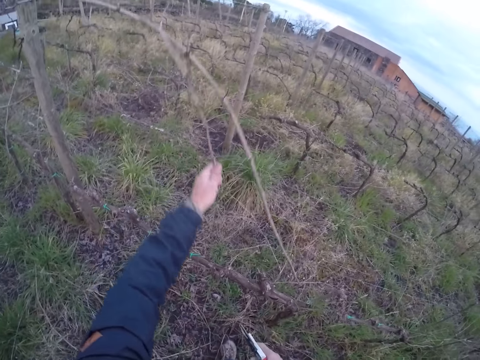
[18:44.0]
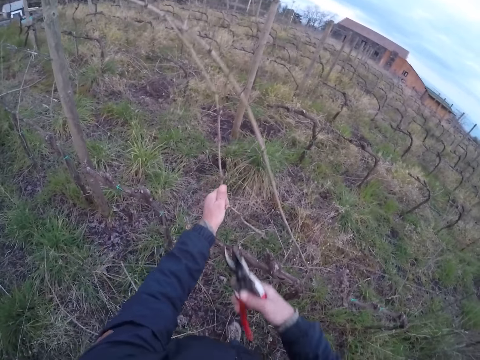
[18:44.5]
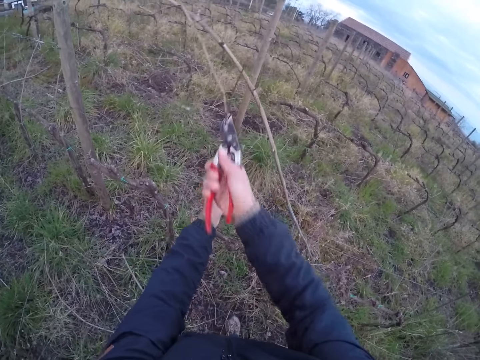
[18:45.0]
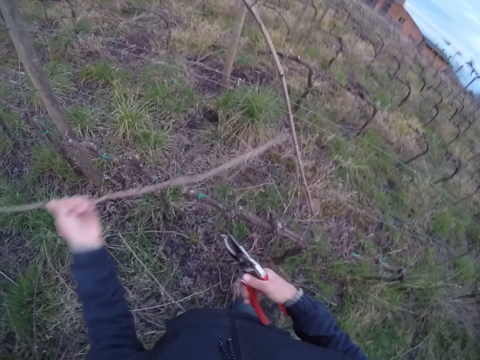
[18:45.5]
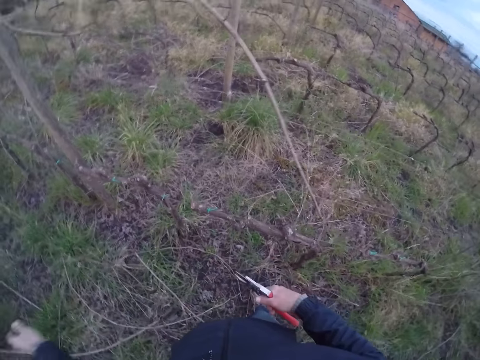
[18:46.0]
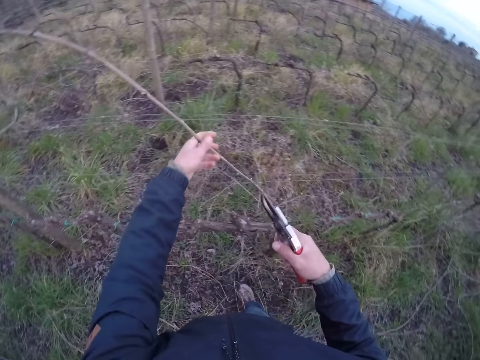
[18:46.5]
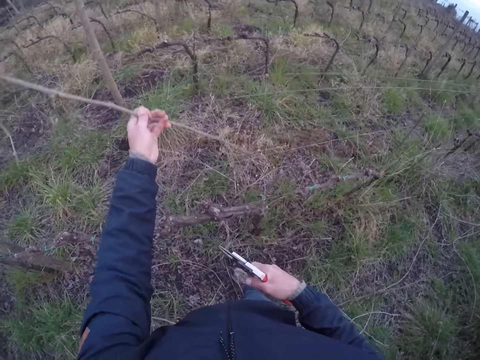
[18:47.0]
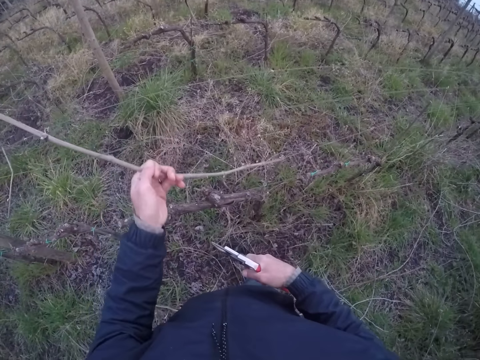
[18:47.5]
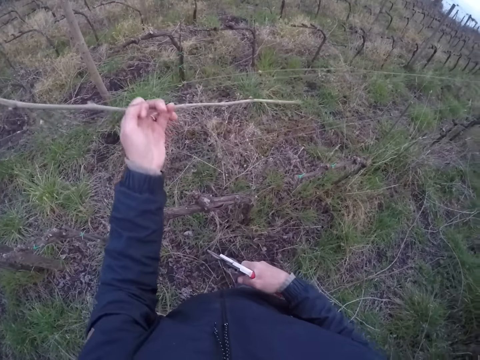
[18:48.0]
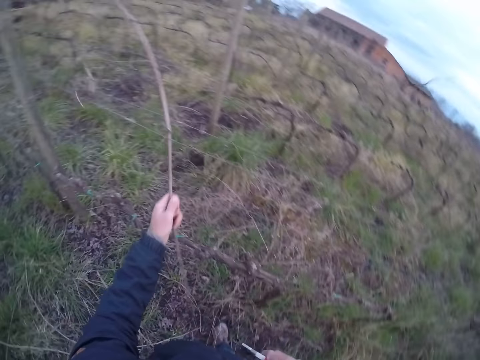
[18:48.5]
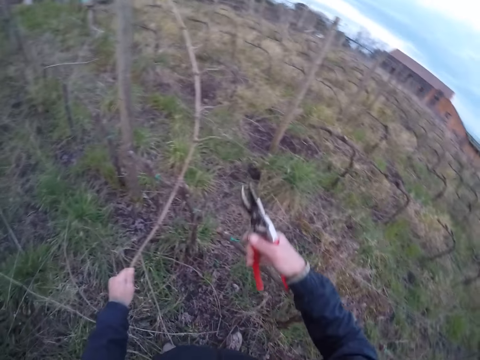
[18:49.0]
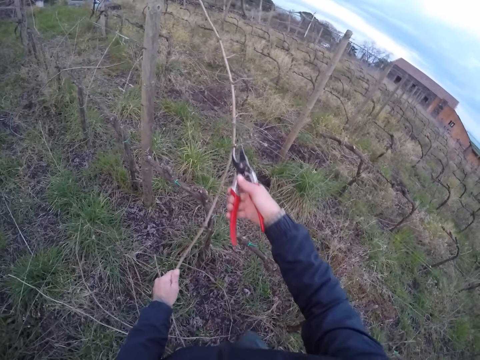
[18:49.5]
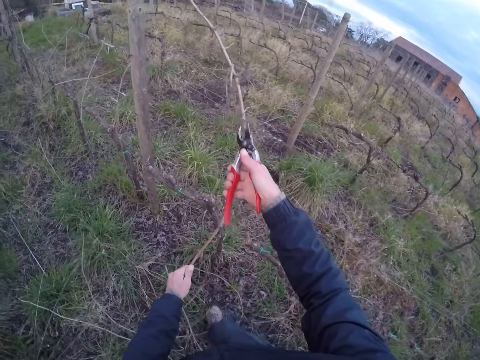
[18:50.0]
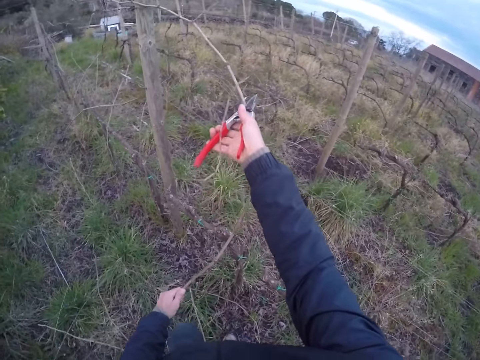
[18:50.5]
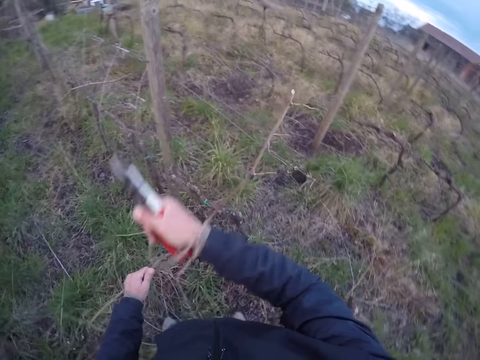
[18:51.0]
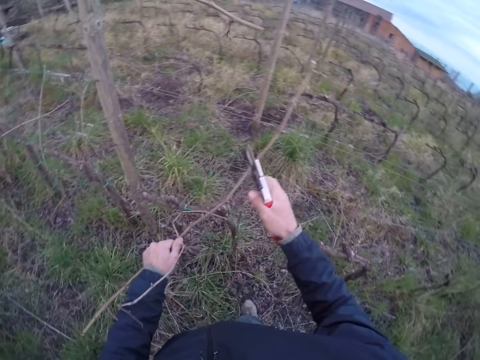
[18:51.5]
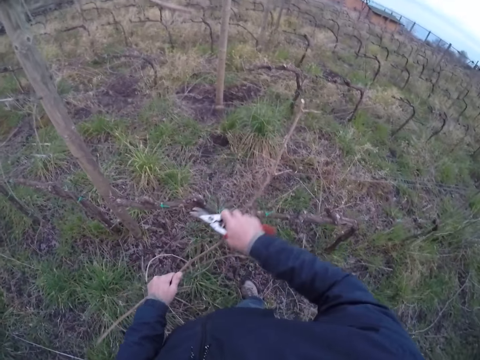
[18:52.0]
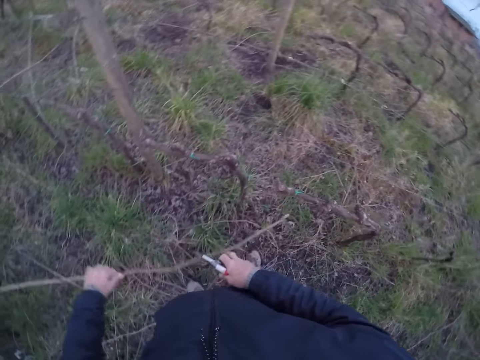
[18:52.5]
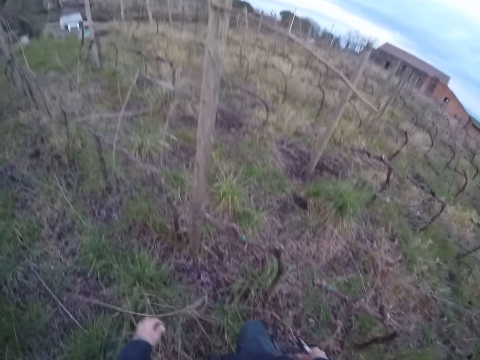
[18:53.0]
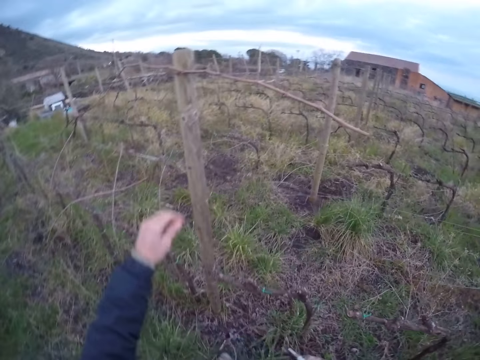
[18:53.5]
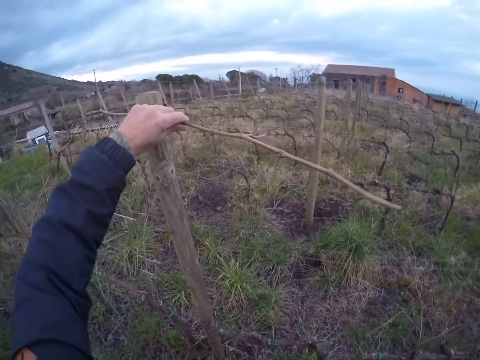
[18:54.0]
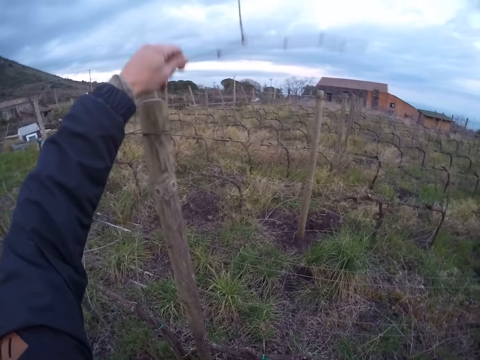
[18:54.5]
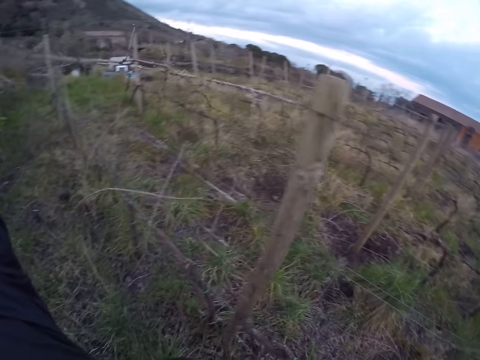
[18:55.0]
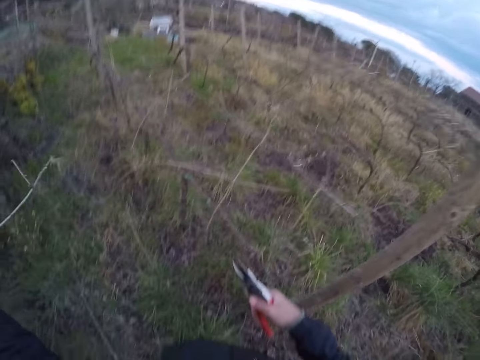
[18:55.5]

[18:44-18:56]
The camera wearer takes a twig from the line with his left hand. He holds a branch. He cuts the twig with the secateurs in his right hand. He throws the twig in his left hand to the ground. He takes a twig from the line with his left hand. He holds the branch. He cuts the twig with the secateurs in his right hand. He throws the twig in his left hand to the ground. He takes a twig from the line with his left hand. He holds the branch.

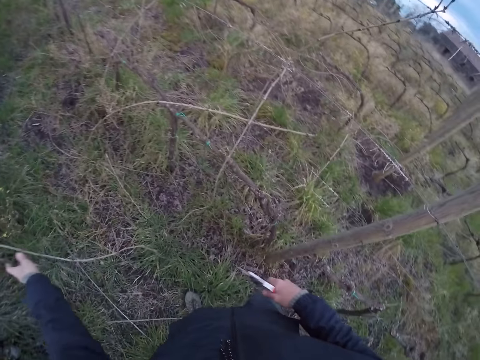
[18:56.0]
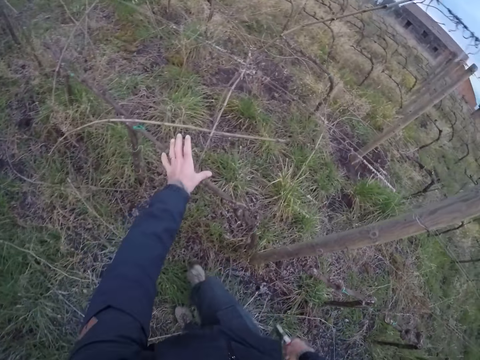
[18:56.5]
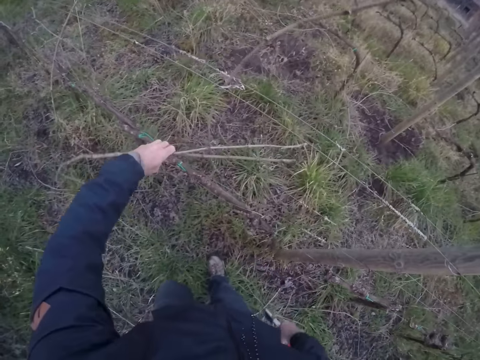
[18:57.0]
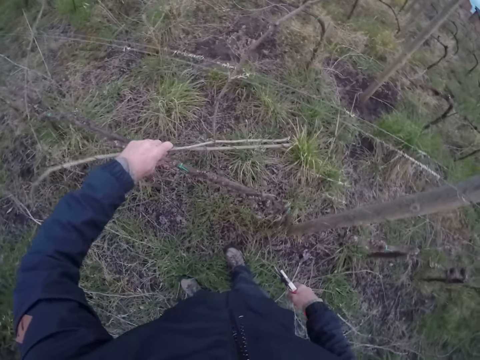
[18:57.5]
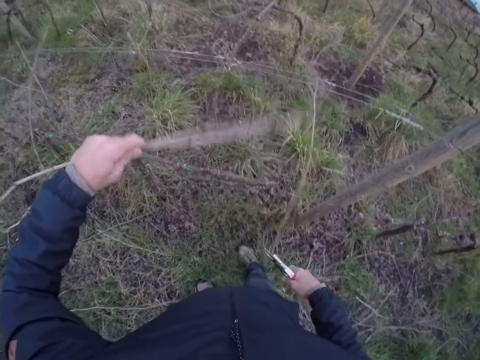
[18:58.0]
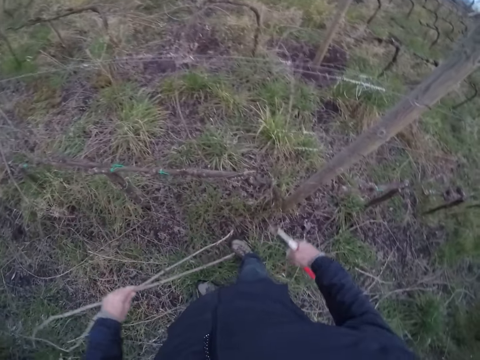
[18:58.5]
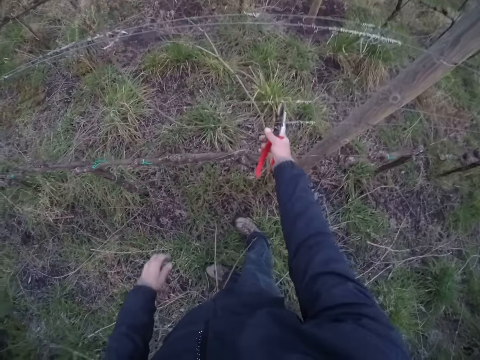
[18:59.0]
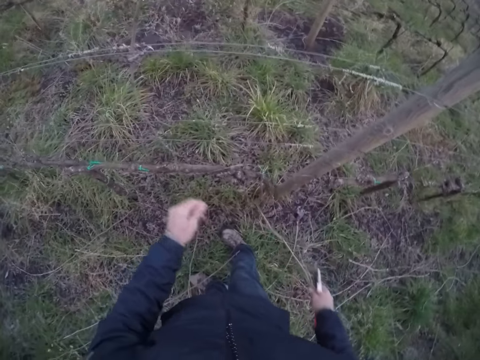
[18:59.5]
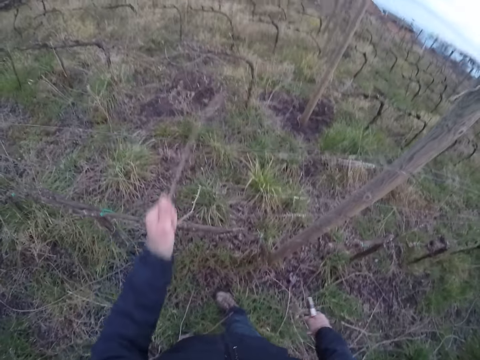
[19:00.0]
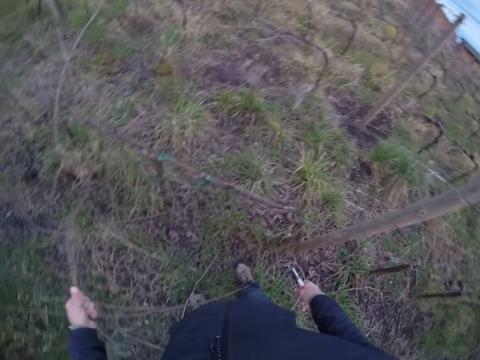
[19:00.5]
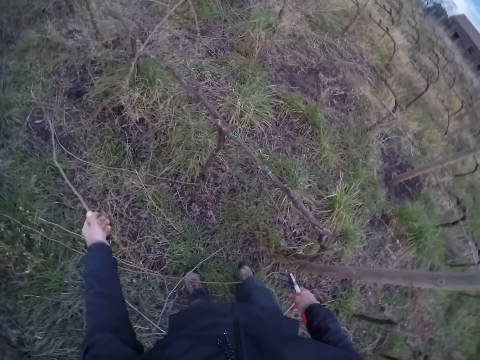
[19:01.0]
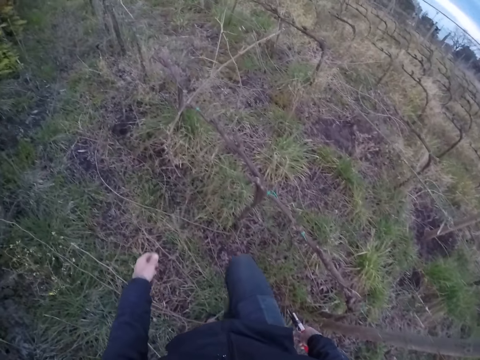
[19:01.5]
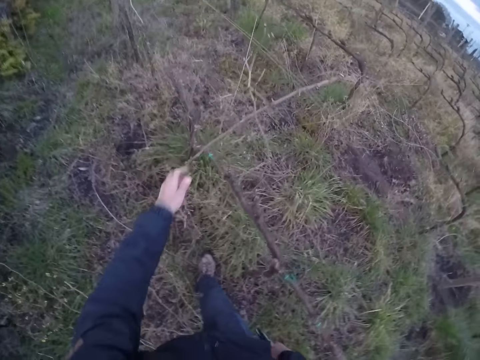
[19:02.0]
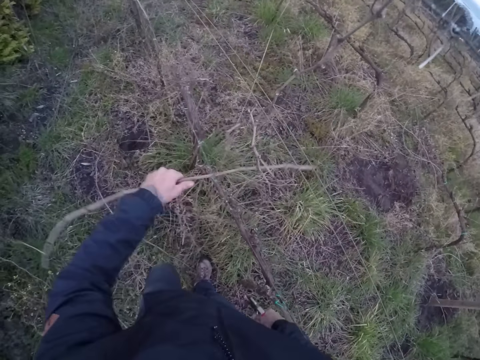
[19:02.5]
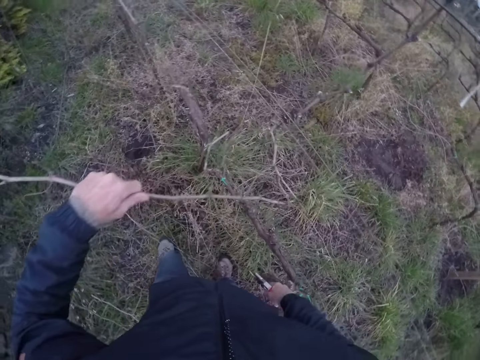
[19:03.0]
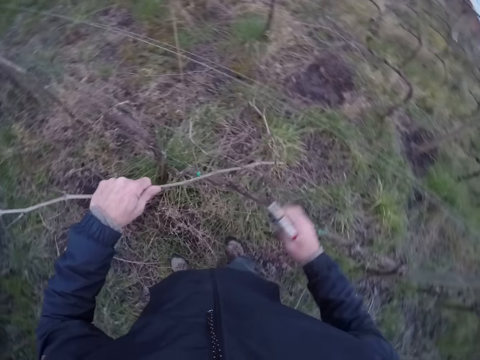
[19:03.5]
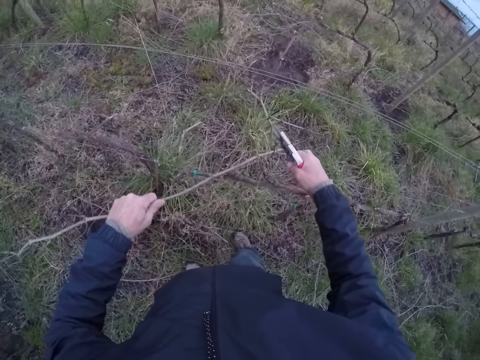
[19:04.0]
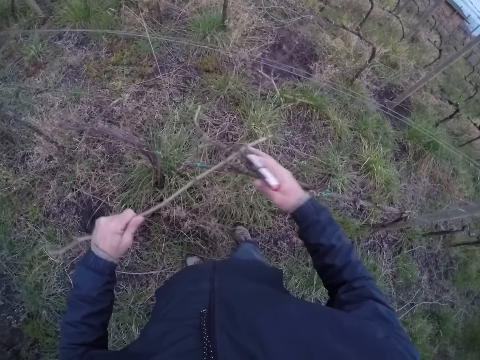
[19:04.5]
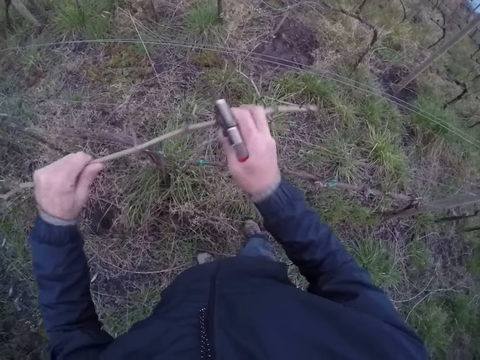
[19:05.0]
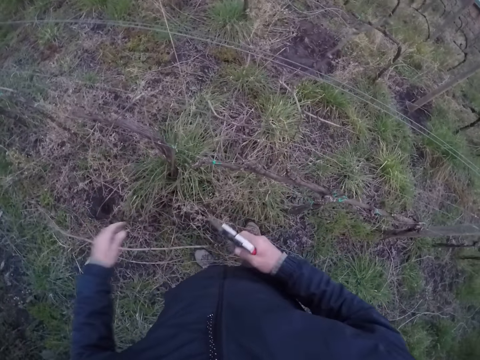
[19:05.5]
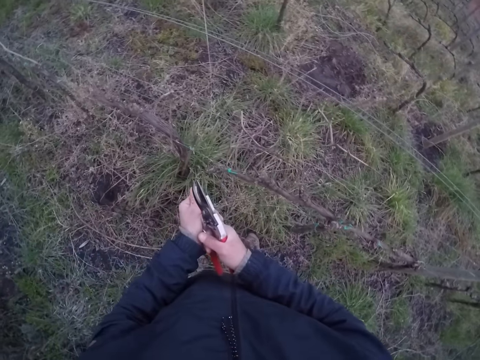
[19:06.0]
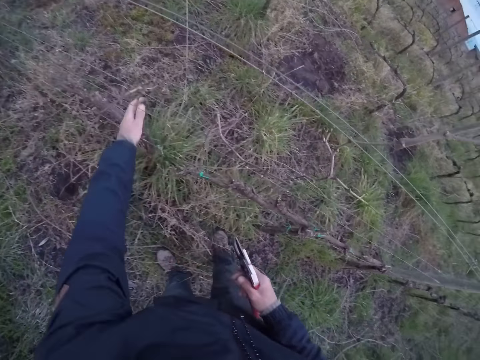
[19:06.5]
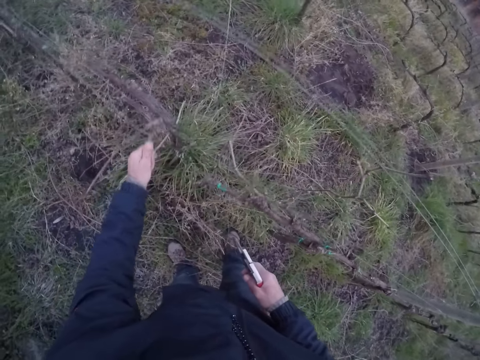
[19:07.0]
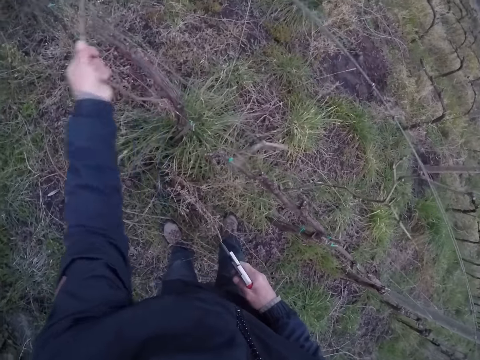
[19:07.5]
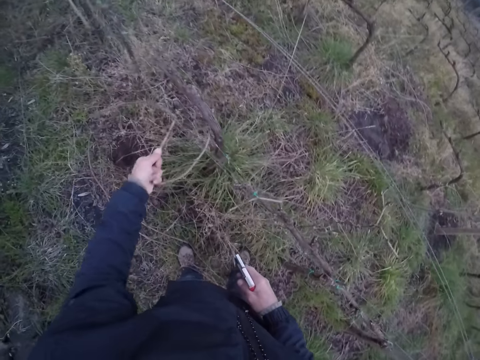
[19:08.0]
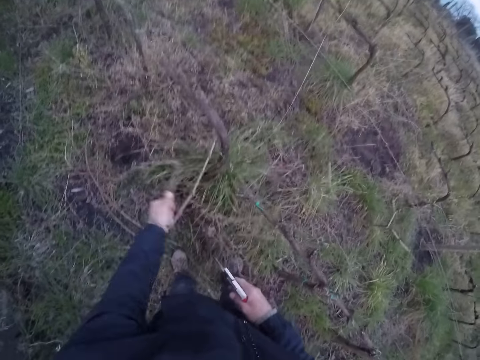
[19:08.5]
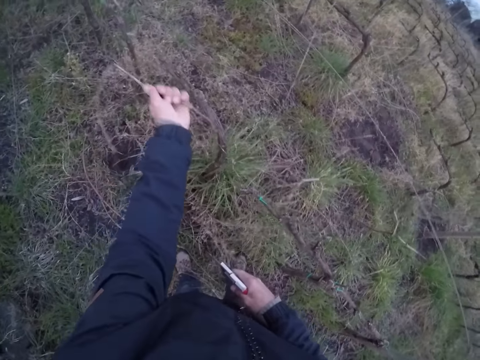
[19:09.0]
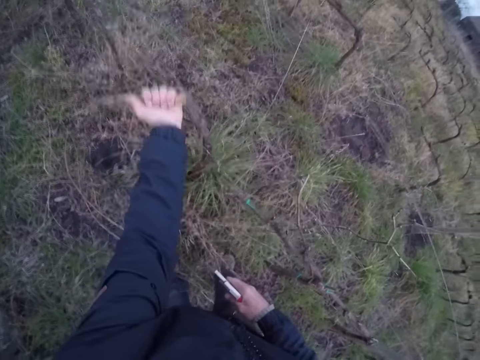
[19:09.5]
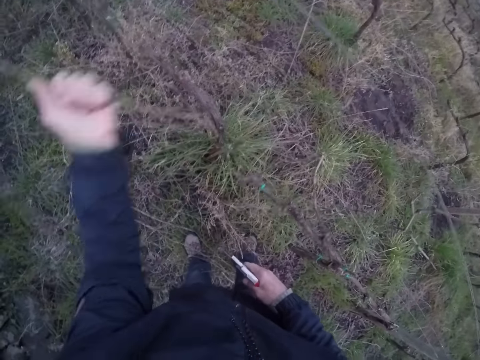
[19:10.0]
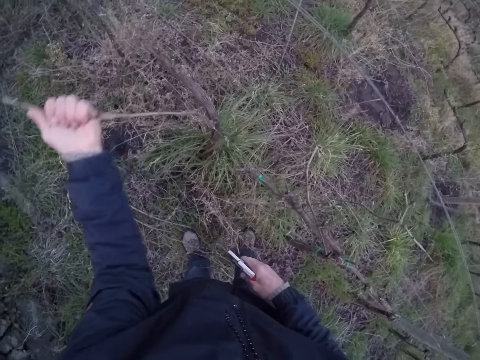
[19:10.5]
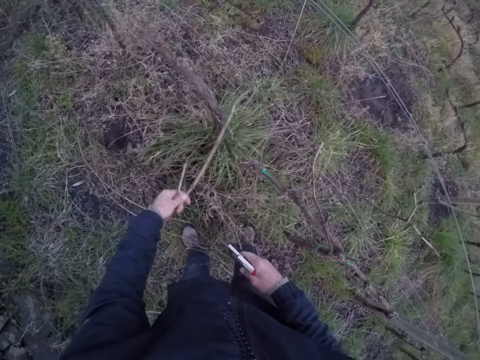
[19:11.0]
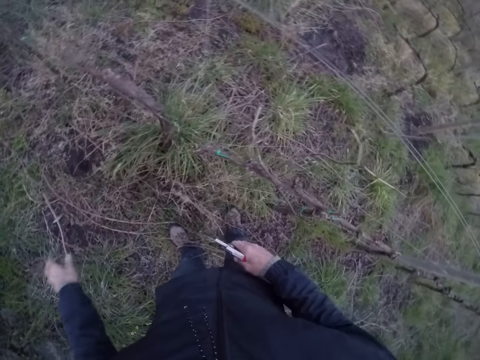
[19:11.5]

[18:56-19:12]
The camera wearer throws the twig in his left hand to the ground. He takes two twigs from the line with his left hand. He pulls a branch. He throws the twigs in his left hand to the ground. He takes a twig from the line with his right hand. He pulls the branch. He throws the twig in his right hand to the ground. He takes a twig from the line with his left hand. He pulls the branch. He throws the twig in his left hand to the ground. He takes a twig from the line with his left hand. He pulls the branch. He cuts the branch. He throws the twig in his left hand to the ground. He scratches his left hand with his right hand. He takes a twig from the line with his left hand. He pulls the branch. He throws the branch.
